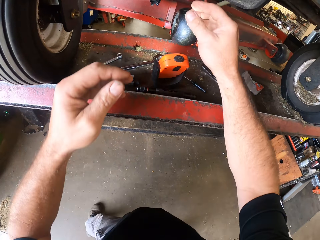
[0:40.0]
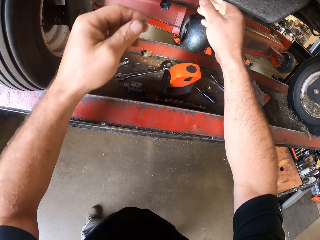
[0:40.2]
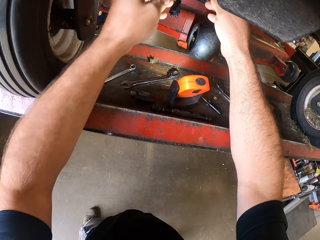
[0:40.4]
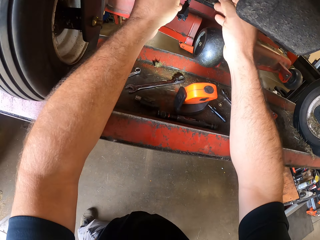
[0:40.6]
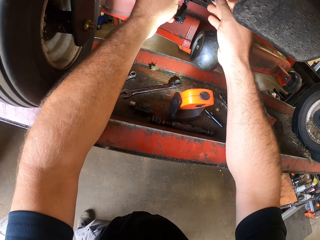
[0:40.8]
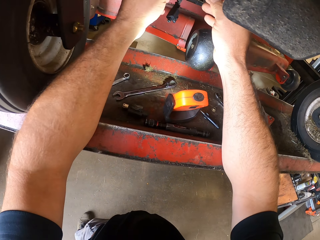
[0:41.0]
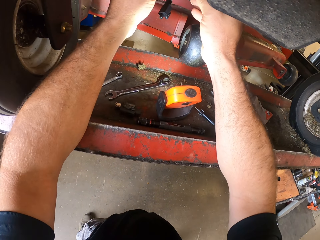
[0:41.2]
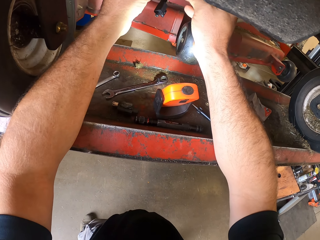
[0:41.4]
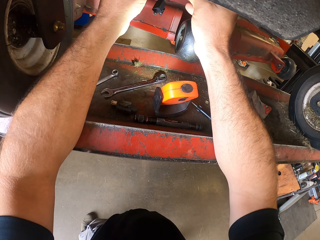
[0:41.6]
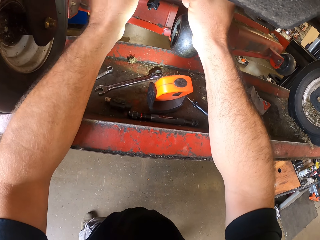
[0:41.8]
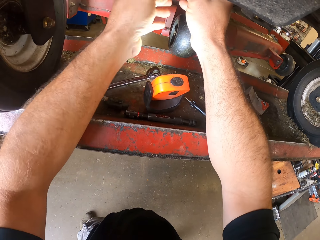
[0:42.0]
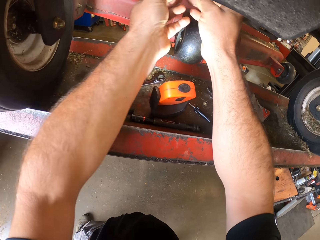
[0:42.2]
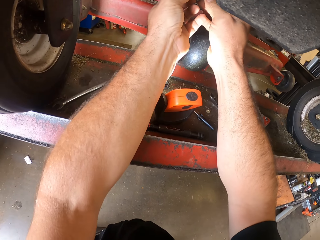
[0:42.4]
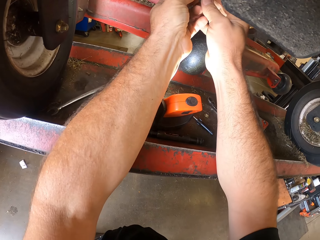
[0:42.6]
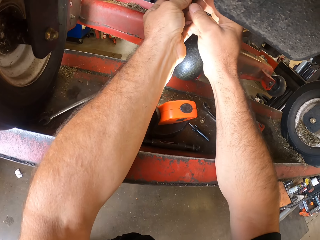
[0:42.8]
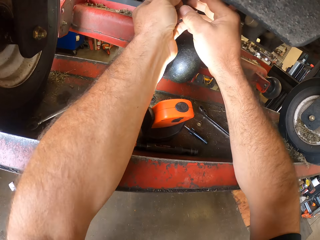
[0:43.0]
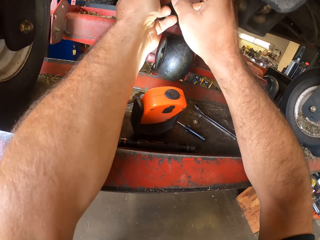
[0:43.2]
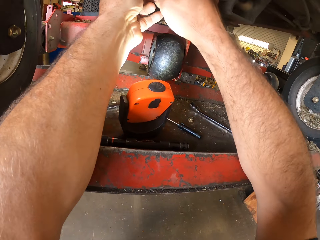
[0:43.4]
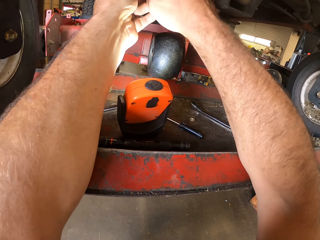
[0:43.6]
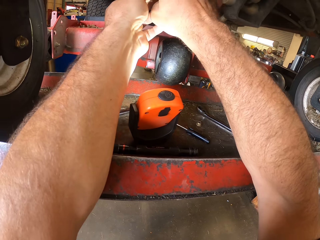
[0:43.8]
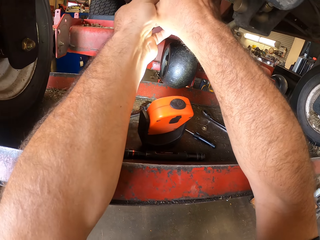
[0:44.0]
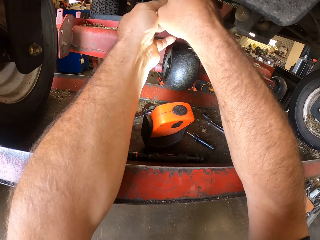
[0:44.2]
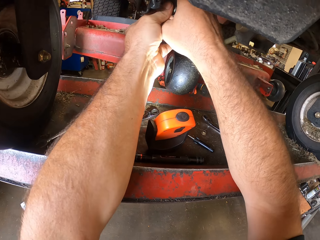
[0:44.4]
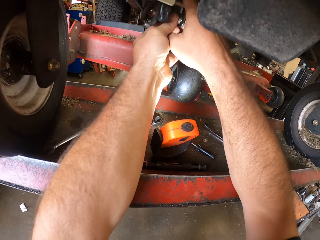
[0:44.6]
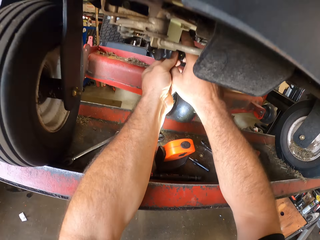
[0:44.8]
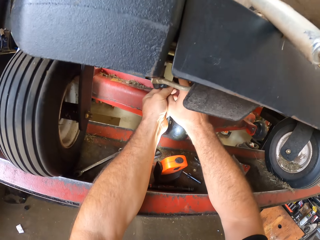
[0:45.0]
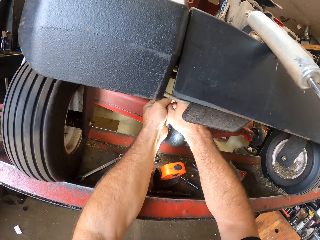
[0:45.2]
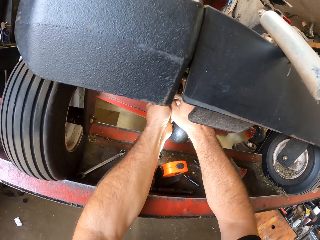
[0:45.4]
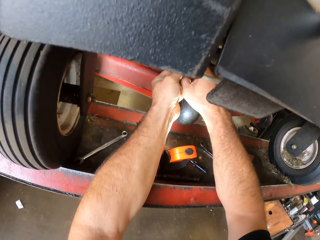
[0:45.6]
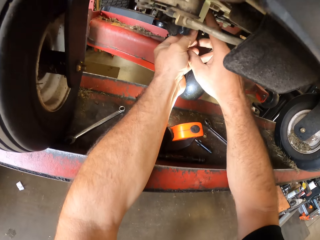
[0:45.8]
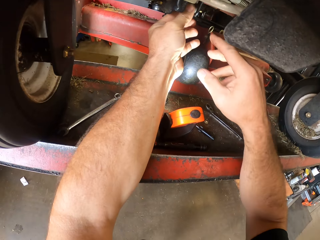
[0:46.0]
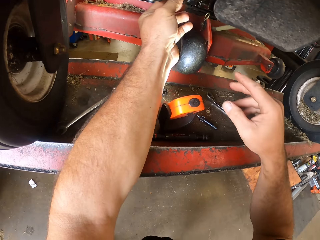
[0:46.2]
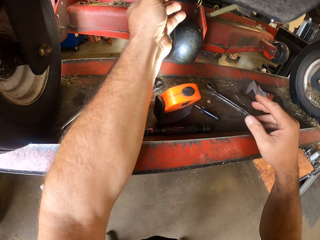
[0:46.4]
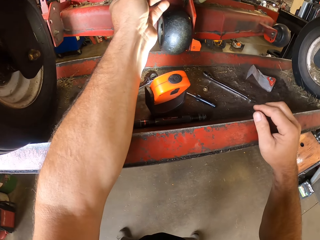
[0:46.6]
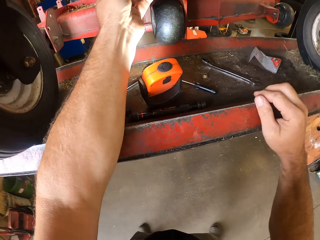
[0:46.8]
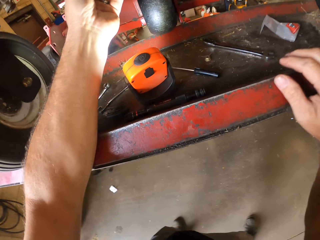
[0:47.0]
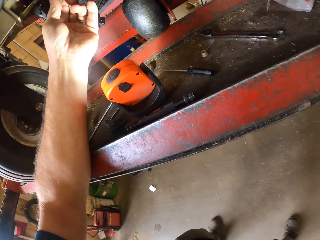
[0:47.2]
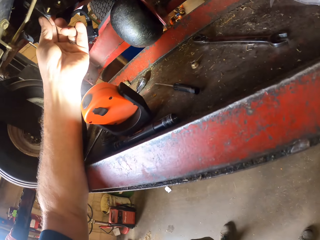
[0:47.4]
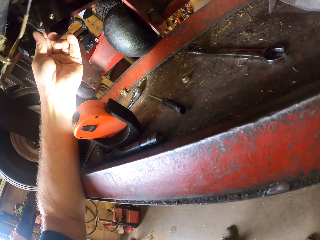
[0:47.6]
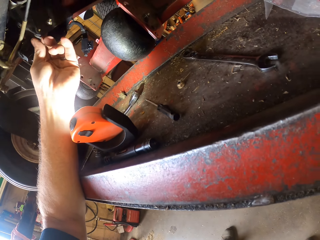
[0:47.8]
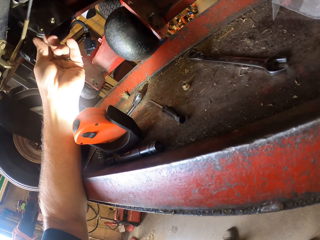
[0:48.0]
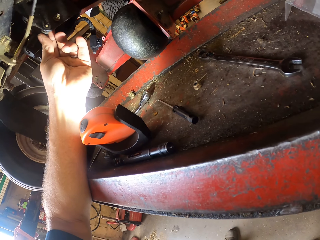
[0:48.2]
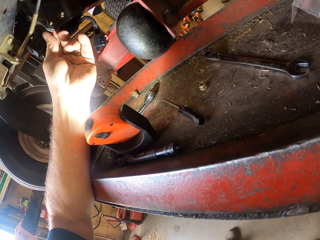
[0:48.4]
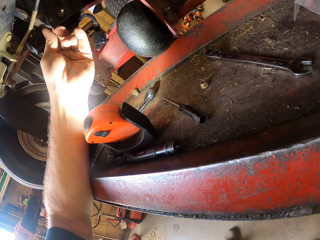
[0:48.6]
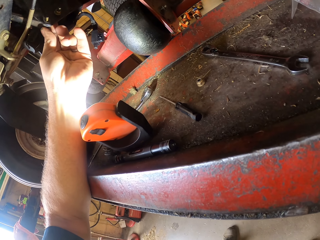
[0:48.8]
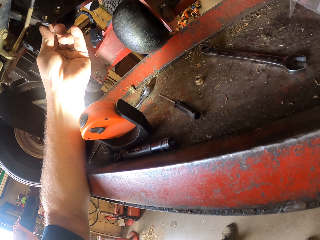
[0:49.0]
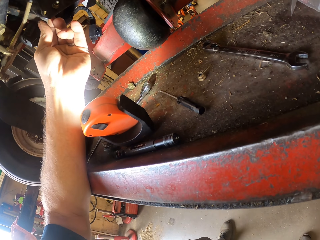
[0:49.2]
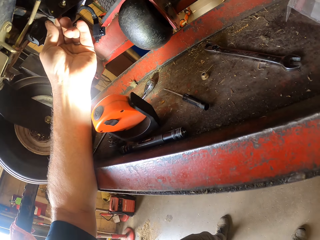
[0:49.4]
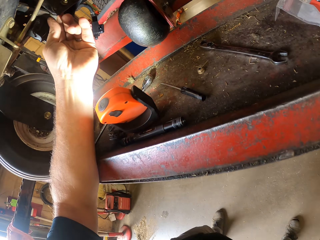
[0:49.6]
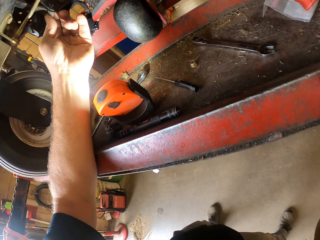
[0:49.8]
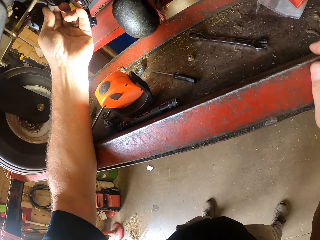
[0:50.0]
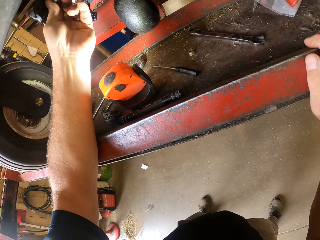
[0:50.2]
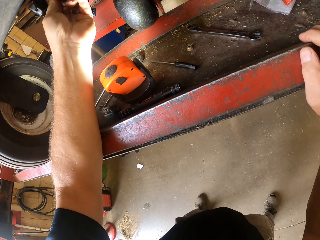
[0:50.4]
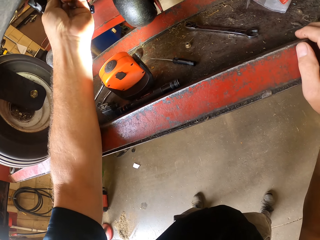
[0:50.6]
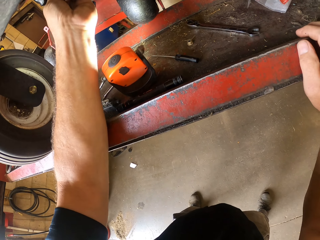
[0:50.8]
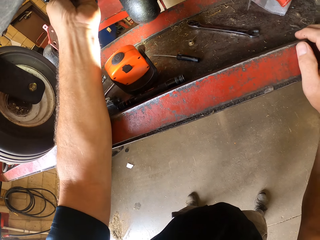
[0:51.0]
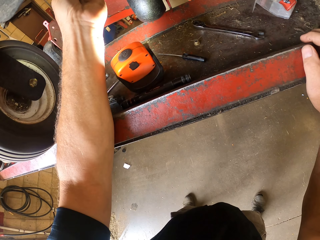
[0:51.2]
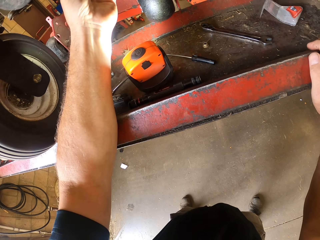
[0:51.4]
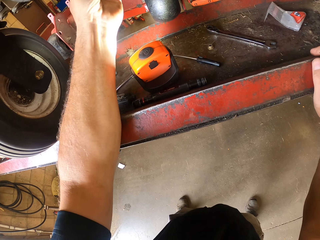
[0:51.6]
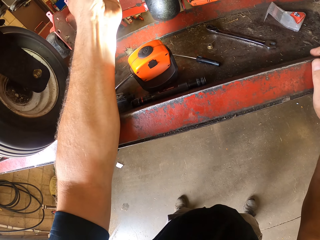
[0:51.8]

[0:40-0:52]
The camera wearer works on the machine with both his hands. He presses the sanding machine. He places his right hand on the workbench. He works on the machine with his left hand.

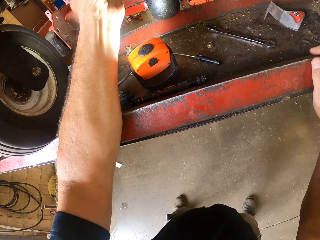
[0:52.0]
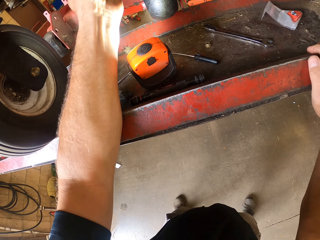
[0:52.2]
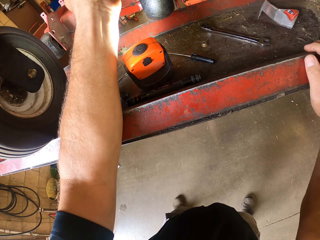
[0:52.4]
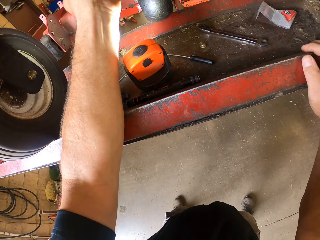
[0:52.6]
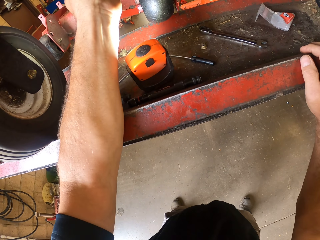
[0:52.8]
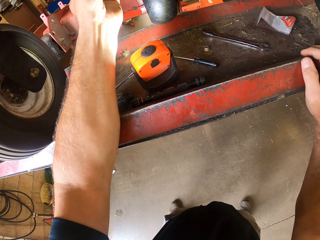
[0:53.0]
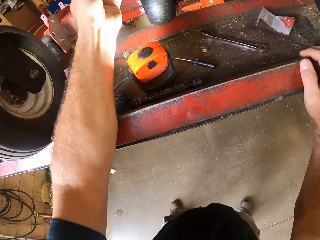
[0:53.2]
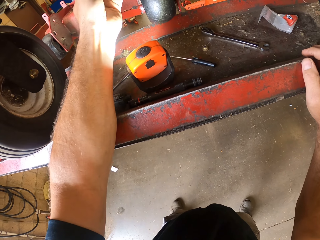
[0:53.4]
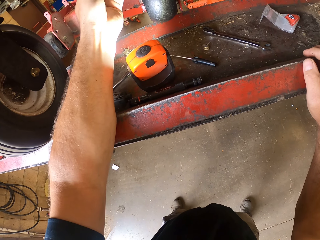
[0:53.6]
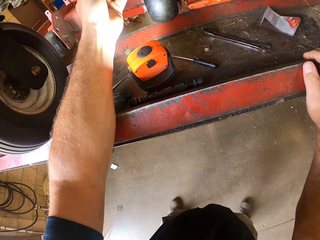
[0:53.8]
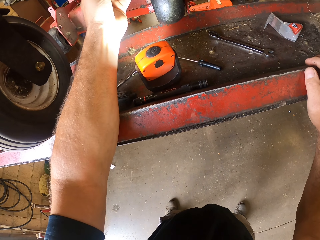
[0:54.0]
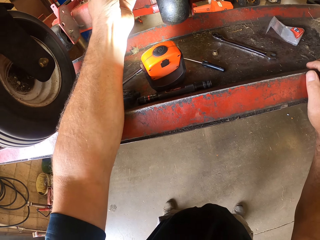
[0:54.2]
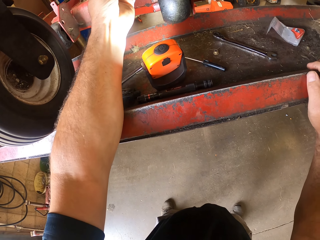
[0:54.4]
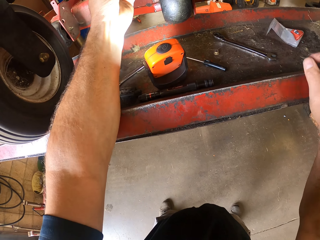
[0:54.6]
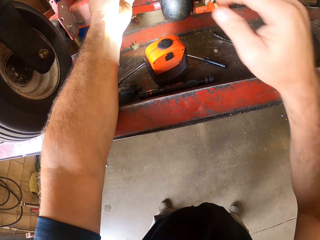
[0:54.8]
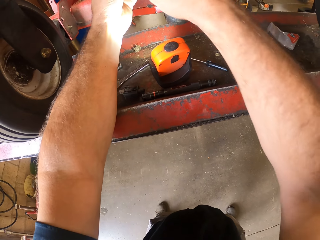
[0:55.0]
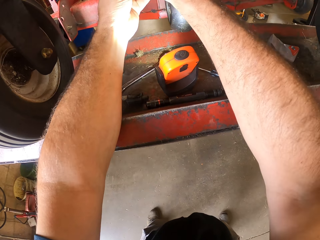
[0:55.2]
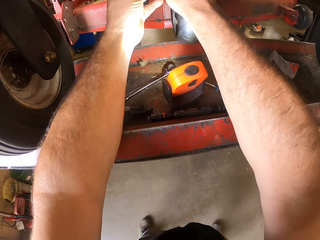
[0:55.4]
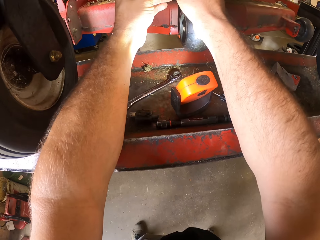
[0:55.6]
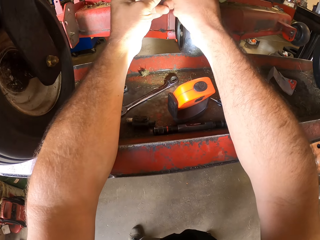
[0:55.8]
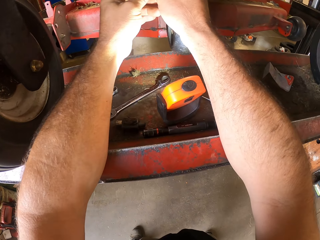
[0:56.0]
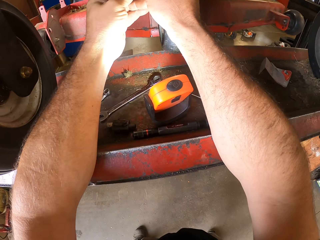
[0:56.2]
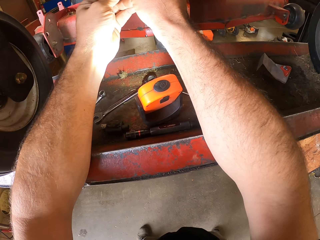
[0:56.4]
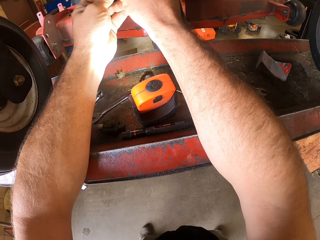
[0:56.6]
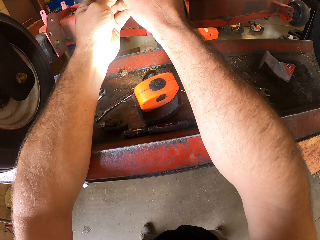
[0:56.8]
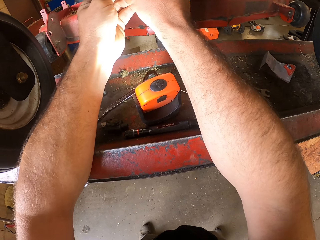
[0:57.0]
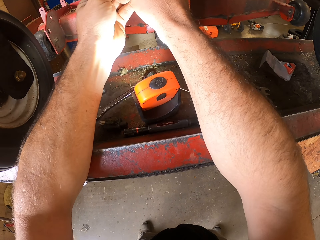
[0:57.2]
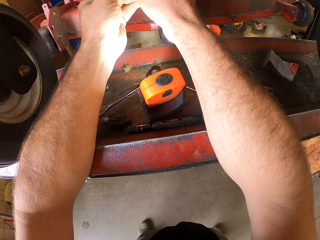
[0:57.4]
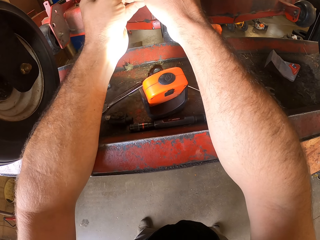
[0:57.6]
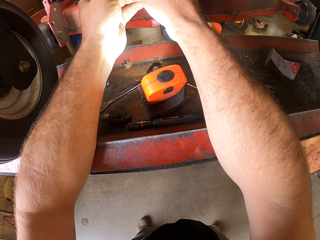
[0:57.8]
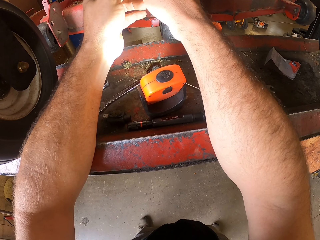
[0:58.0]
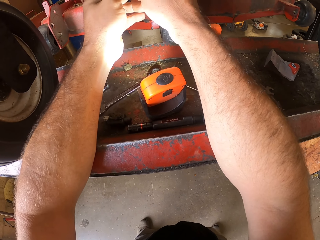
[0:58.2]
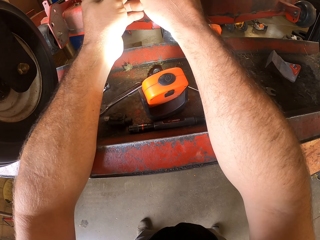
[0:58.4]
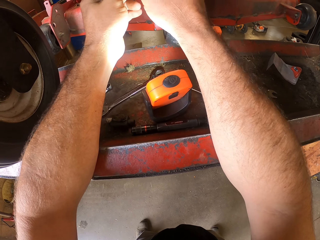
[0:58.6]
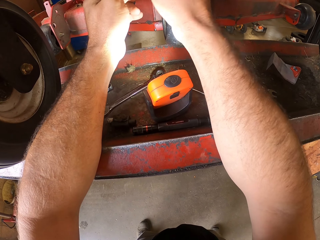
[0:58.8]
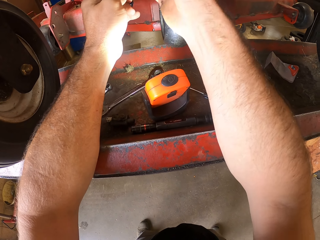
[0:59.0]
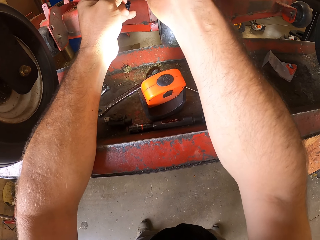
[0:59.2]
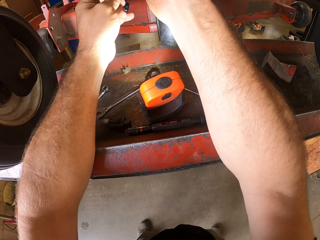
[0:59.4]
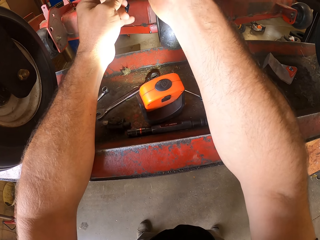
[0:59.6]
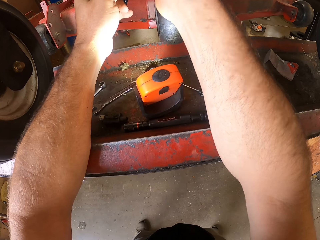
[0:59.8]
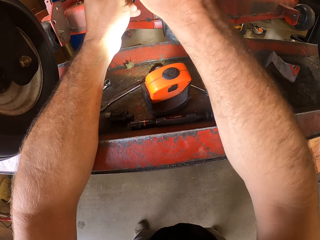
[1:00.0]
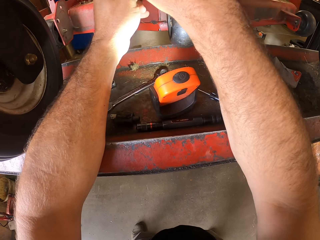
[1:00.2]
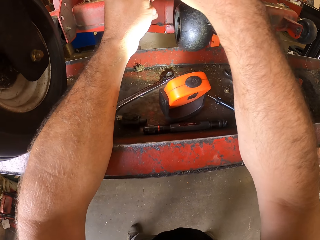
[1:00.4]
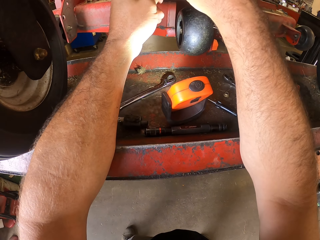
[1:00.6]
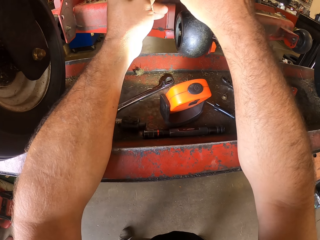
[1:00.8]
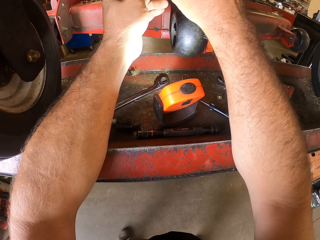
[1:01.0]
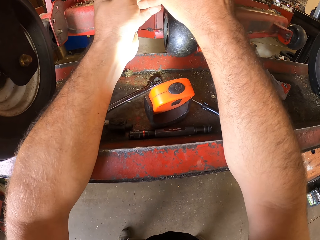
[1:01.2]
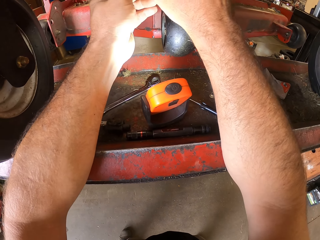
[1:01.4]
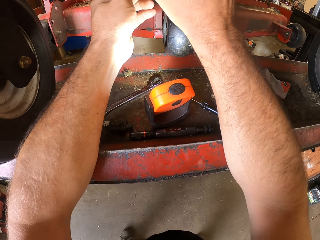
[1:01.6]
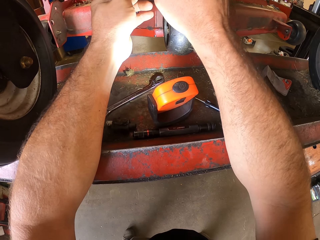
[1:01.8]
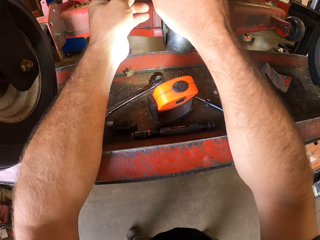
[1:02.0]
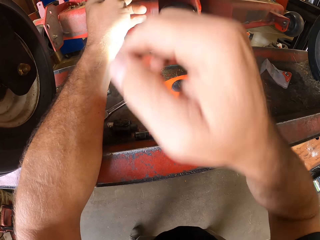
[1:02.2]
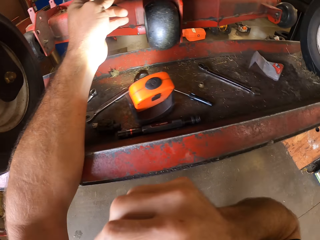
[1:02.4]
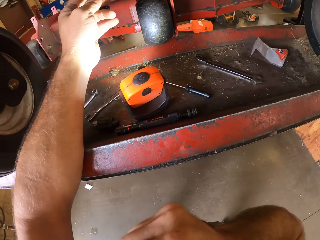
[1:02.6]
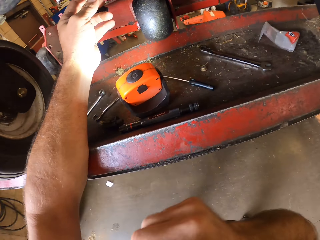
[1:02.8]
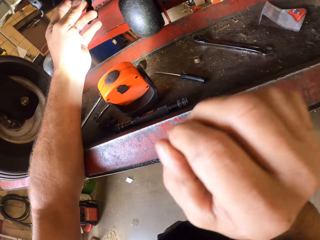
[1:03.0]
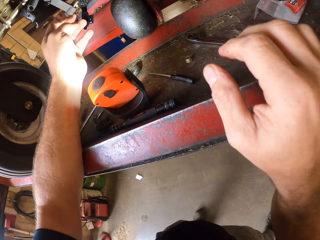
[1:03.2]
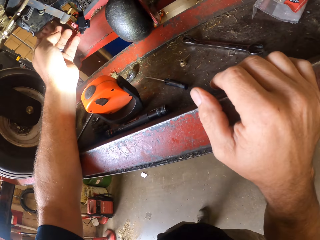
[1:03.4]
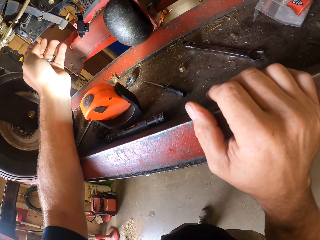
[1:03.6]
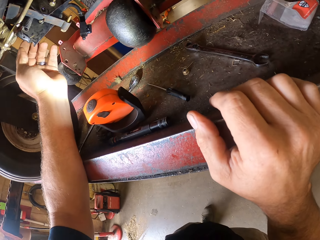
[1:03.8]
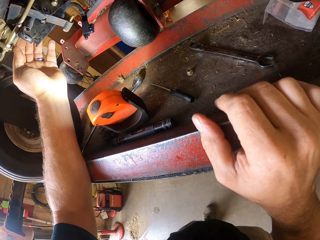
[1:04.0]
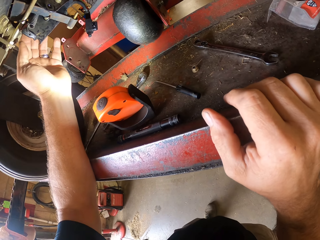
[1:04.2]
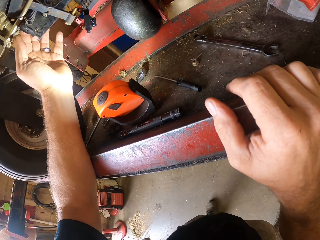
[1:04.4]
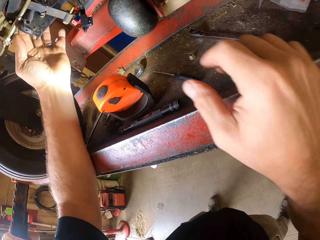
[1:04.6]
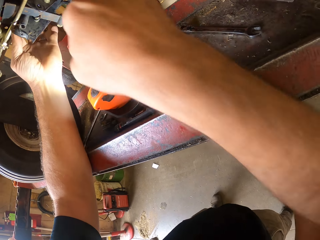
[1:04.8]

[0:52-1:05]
The camera wearer works on the machine with both his hands. He touches parts of his face with his right hand. He places his right hand on the workbench. He works on the machine with his left hand.
